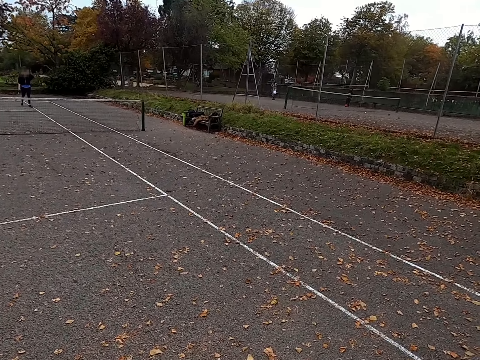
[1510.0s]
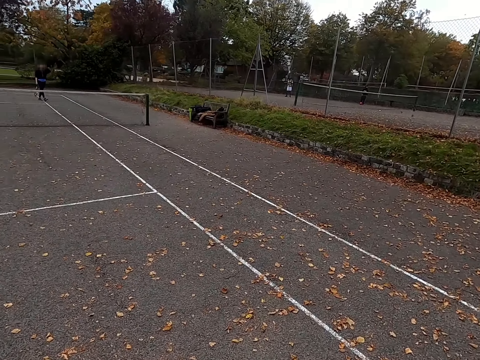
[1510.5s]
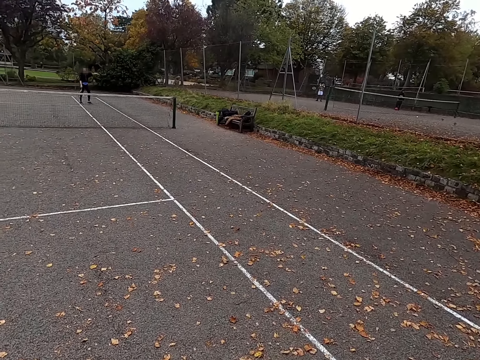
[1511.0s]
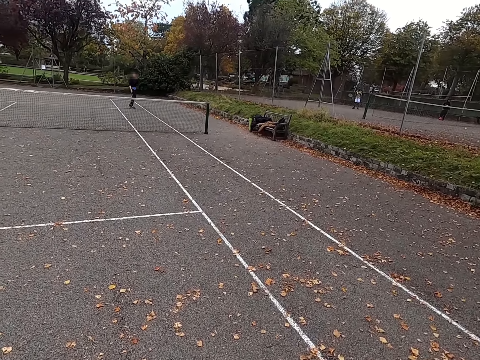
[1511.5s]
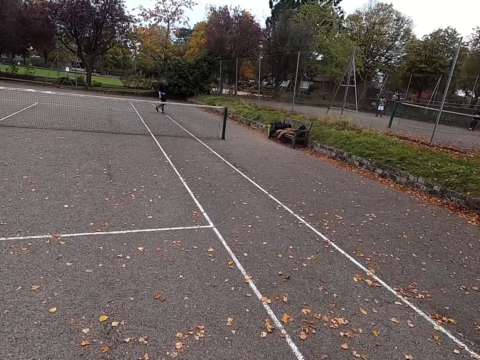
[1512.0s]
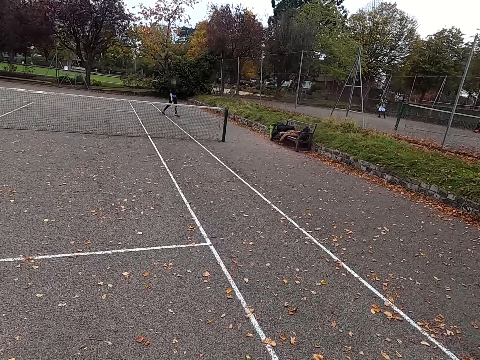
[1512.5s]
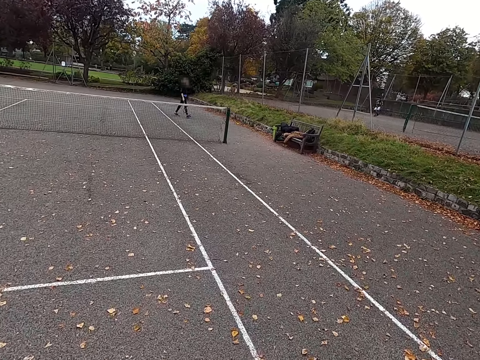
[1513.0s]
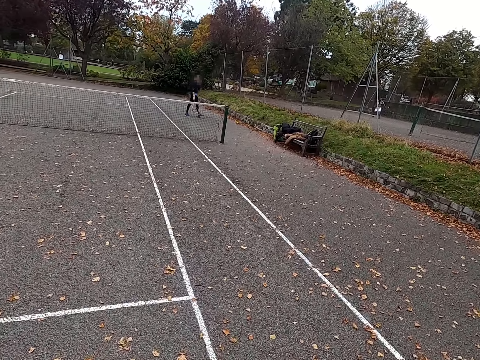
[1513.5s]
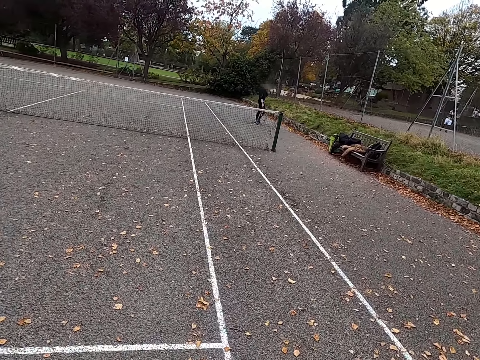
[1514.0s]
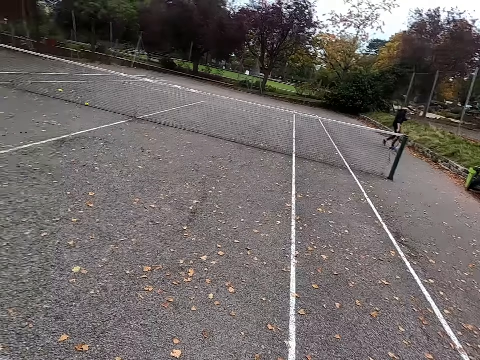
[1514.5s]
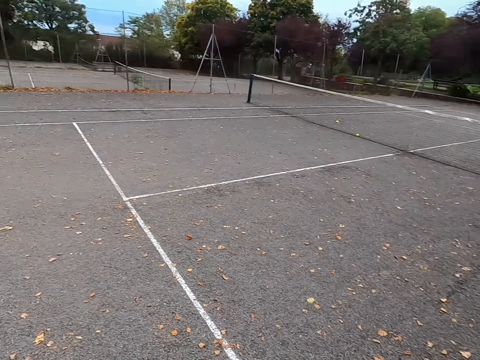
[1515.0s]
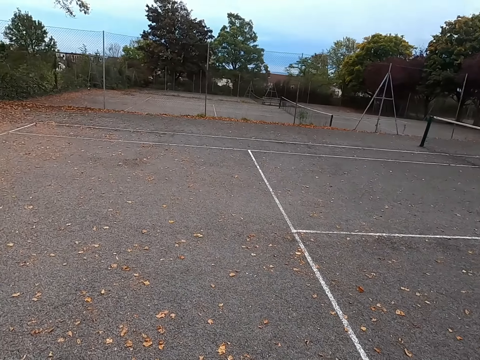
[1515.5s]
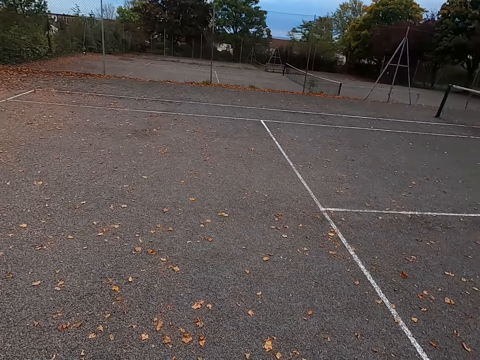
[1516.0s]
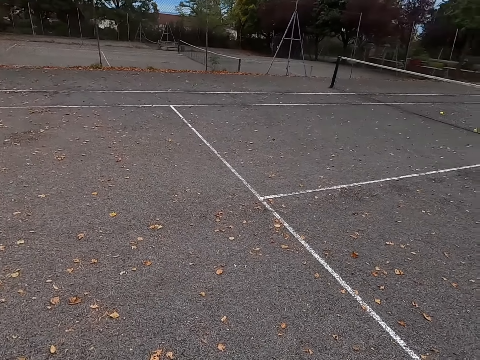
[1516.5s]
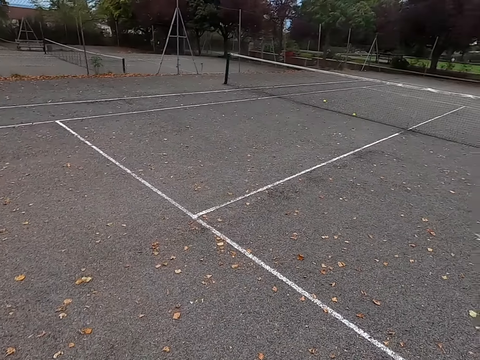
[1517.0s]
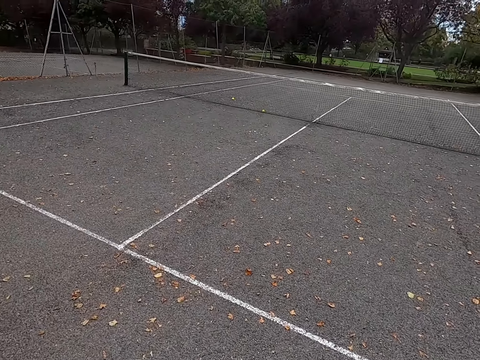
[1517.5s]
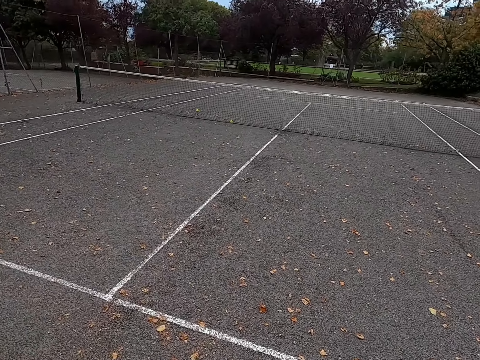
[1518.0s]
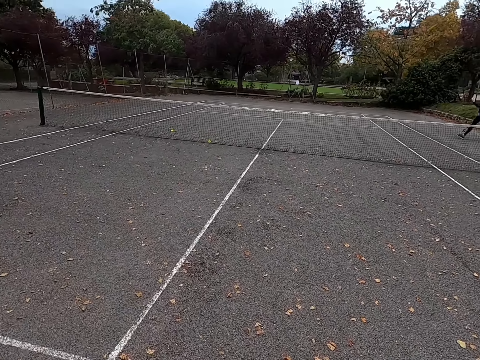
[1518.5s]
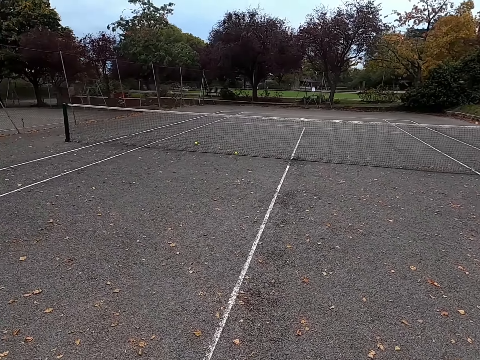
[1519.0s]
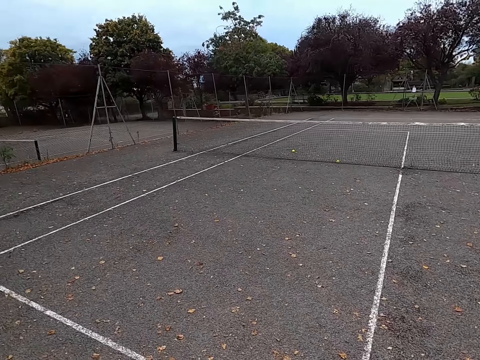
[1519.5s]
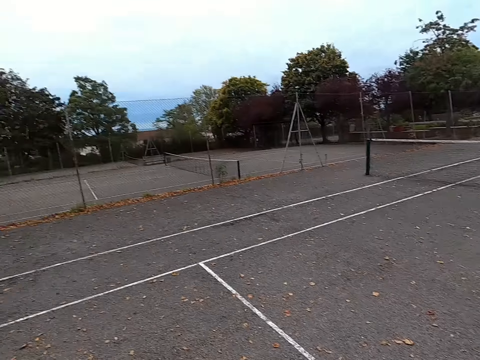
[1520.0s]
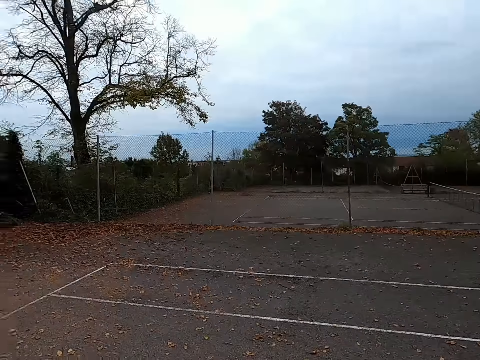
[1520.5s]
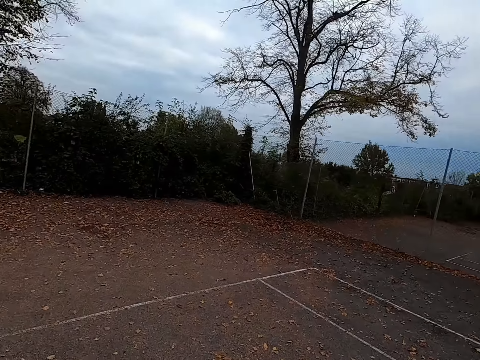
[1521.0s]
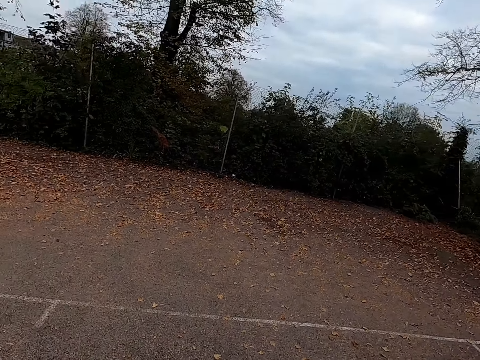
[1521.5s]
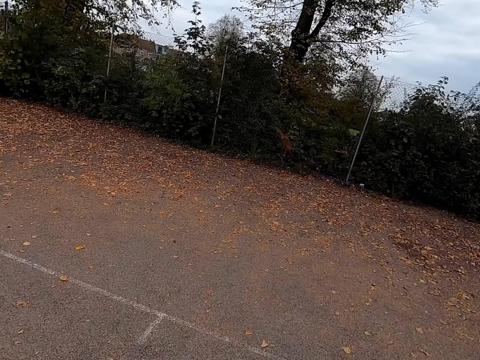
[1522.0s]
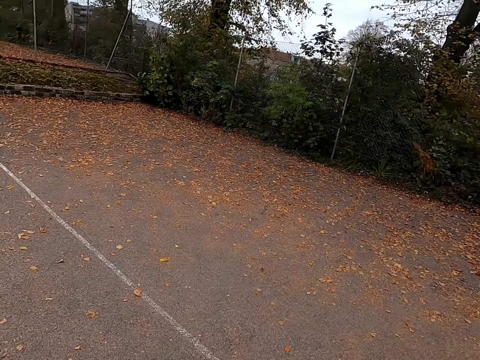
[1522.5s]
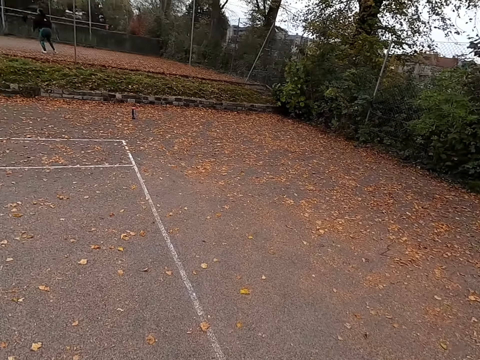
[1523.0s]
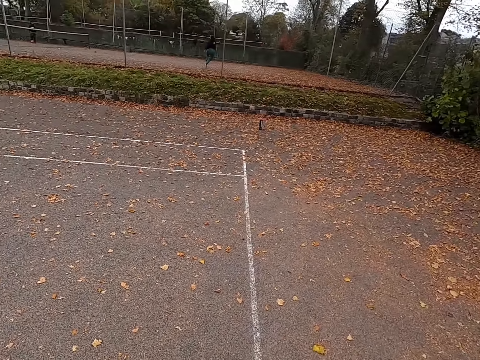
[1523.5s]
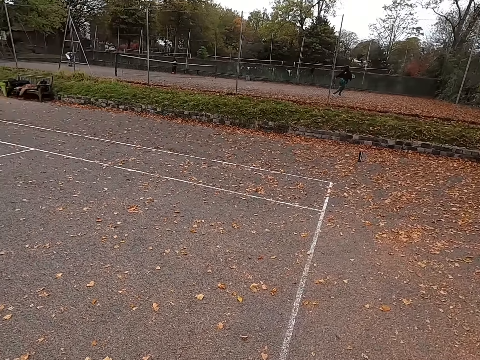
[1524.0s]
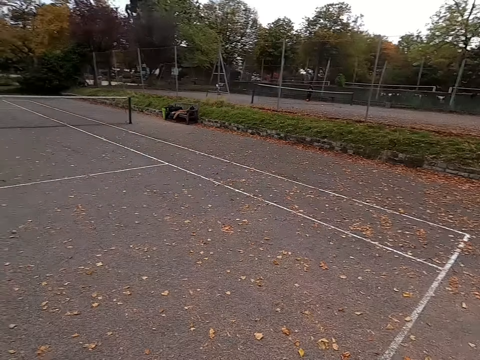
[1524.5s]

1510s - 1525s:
The camera wearer walks around the tennis court. A woman walks to the ball. The camera wearer looks around.

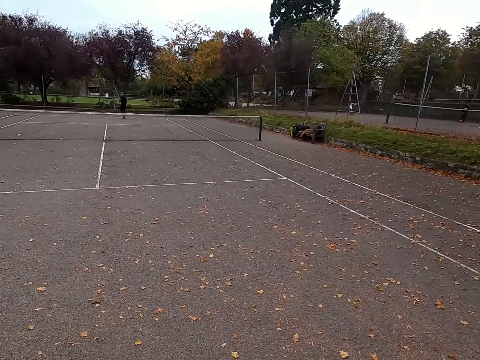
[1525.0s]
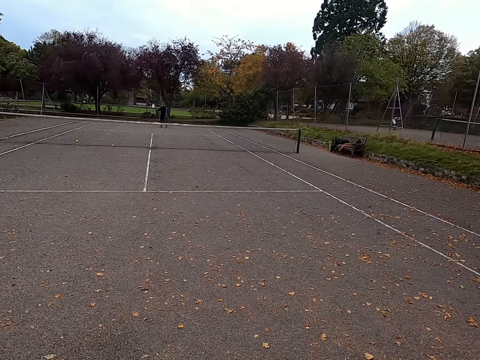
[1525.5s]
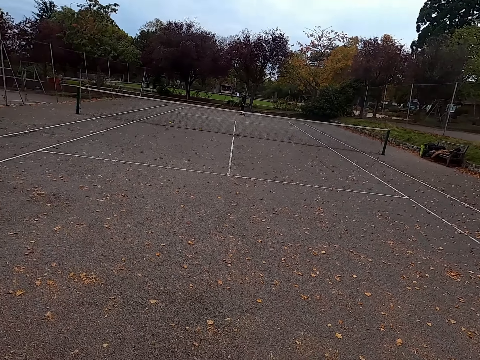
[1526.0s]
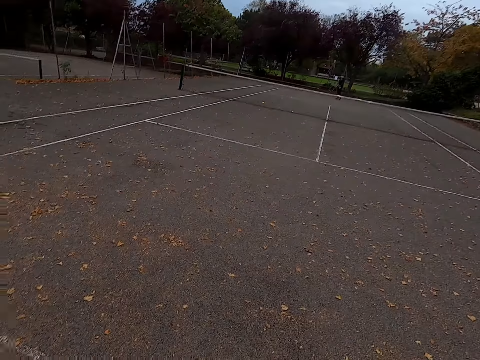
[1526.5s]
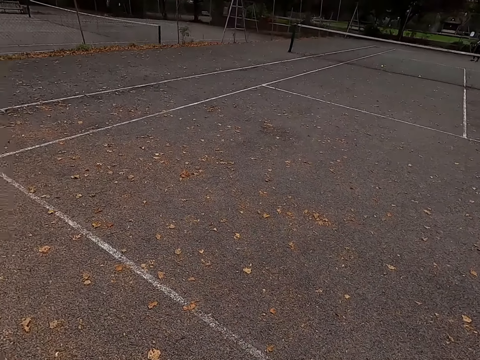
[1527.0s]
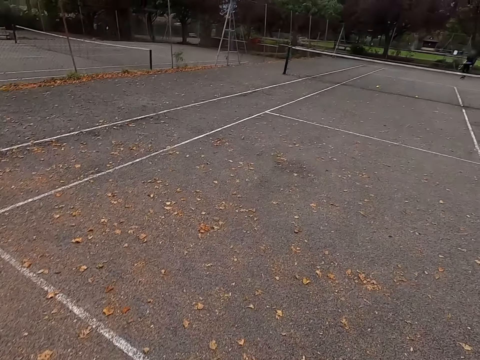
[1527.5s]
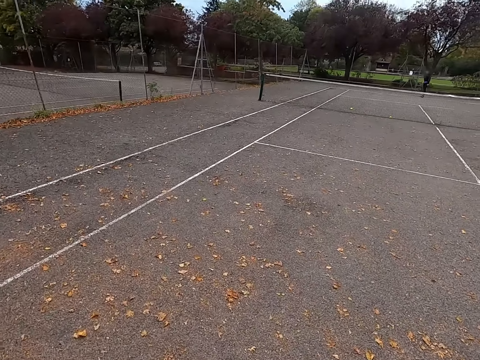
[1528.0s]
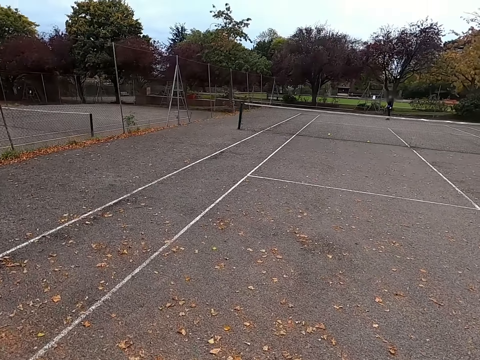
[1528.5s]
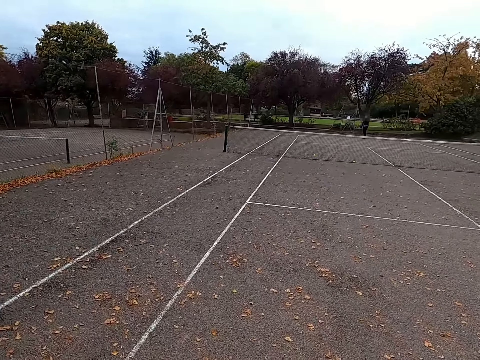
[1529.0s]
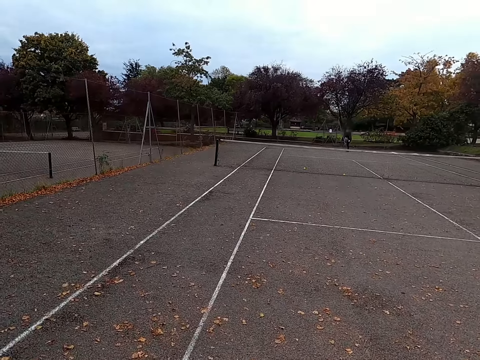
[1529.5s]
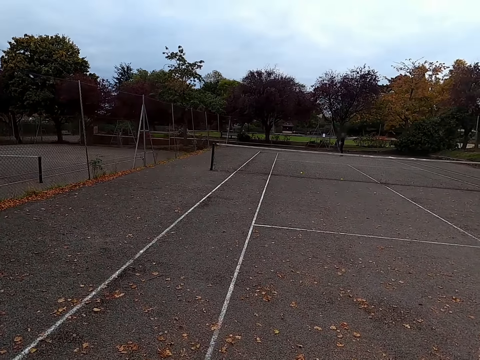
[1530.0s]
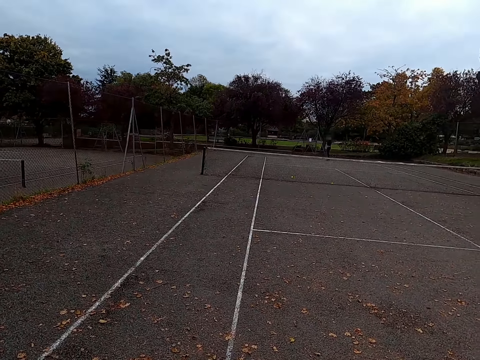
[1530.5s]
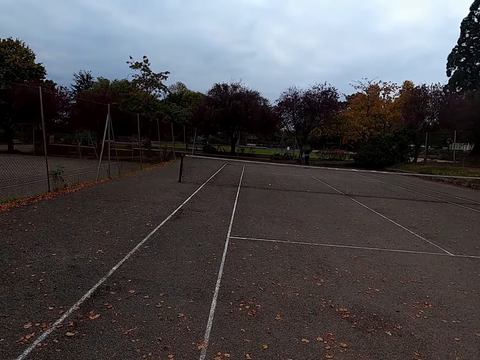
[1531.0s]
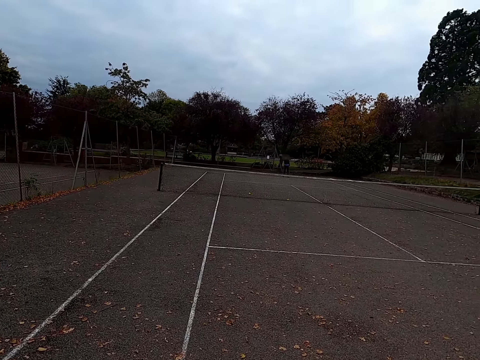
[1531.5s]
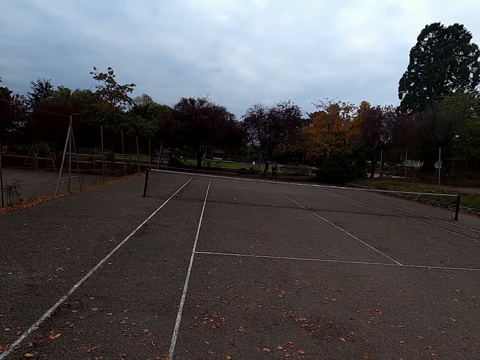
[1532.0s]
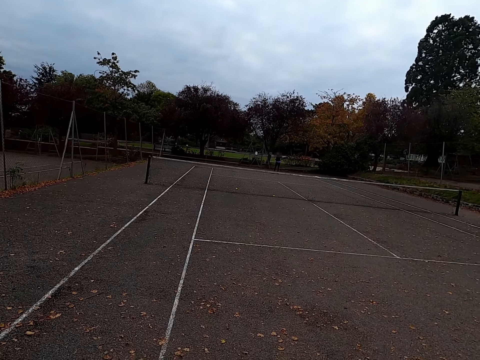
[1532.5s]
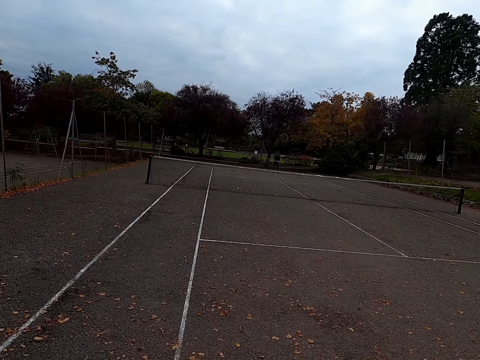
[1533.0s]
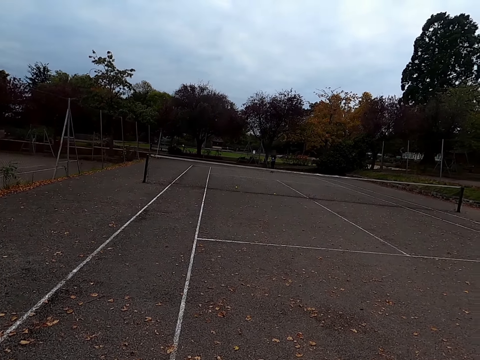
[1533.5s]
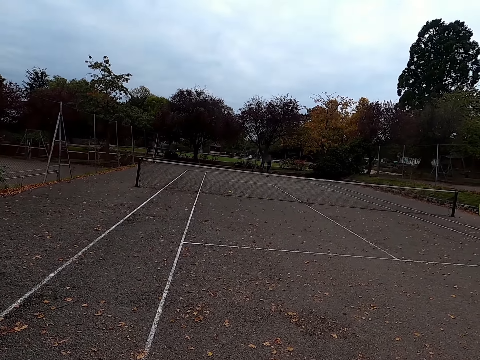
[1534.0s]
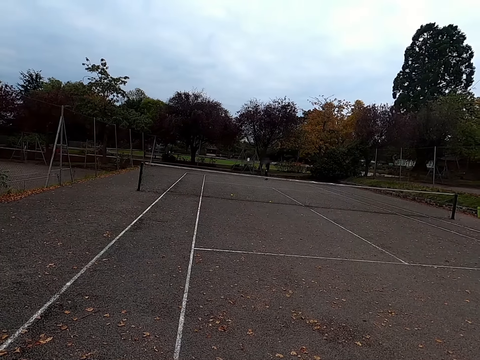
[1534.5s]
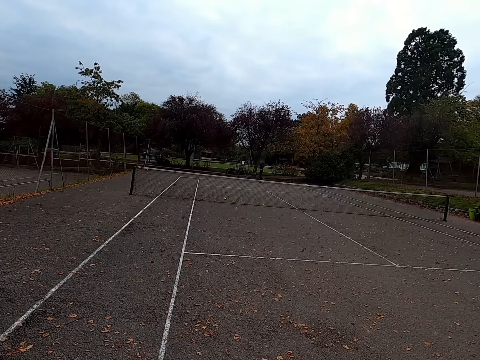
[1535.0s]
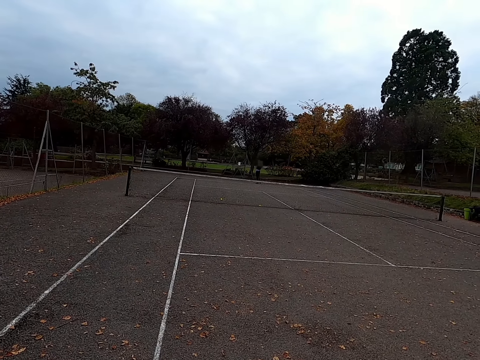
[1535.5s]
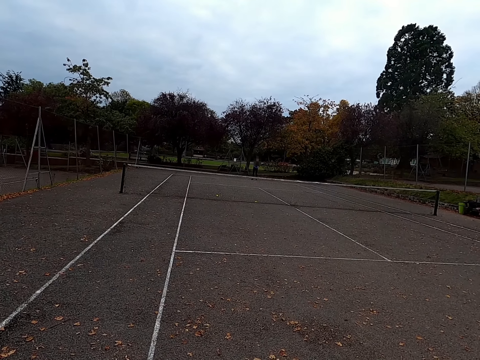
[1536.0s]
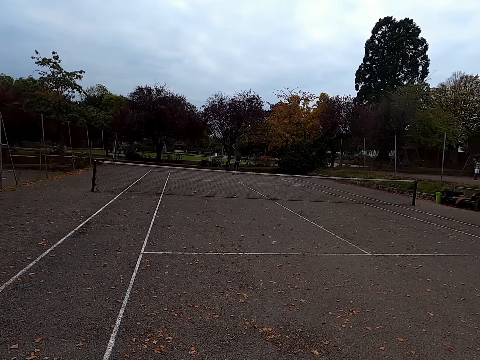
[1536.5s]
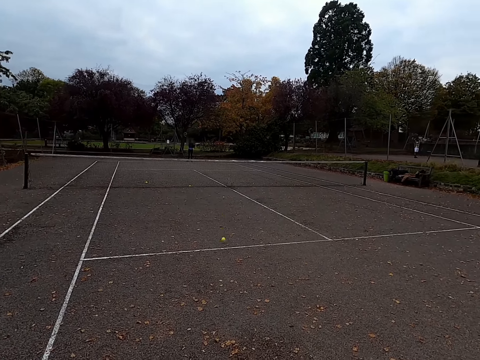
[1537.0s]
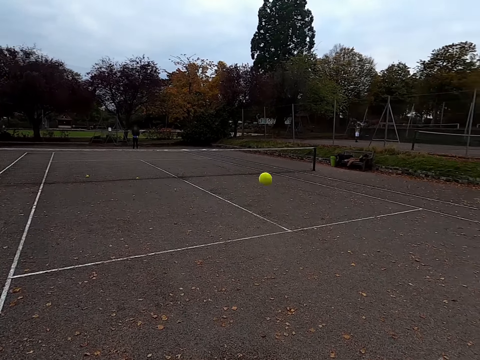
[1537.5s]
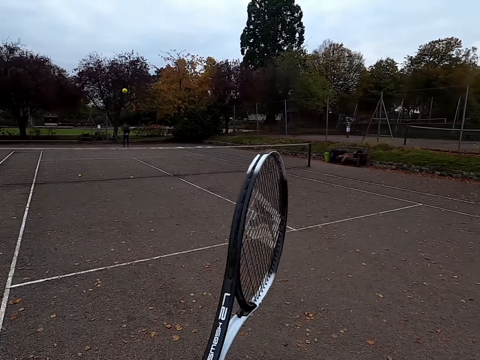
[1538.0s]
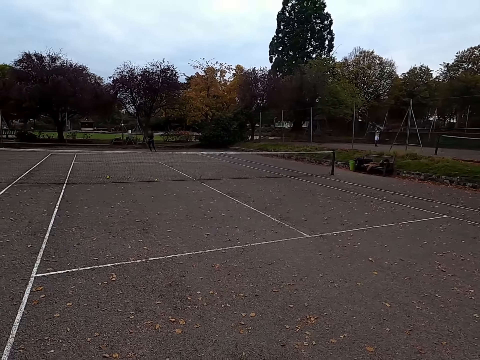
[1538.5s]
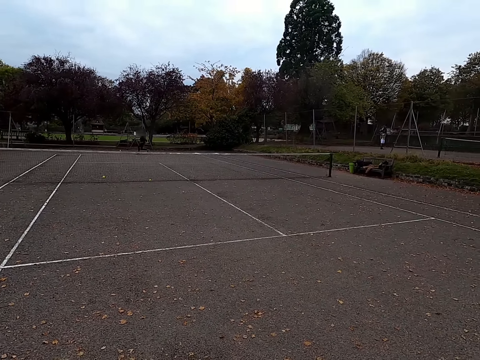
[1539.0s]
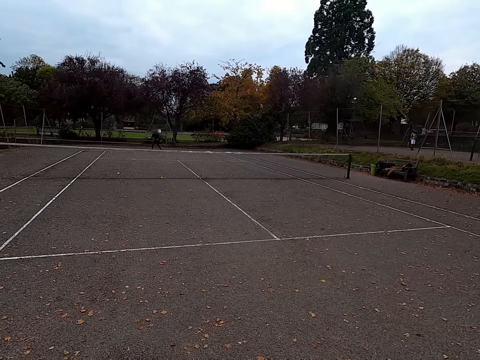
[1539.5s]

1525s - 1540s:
The camera wearer stares at a woman. The woman throws the tennis ball up. The woman hits the tennis ball with a racquet. The camera wearer hits the tennis ball with a racquet. The woman hits the tennis ball with a racquet.
